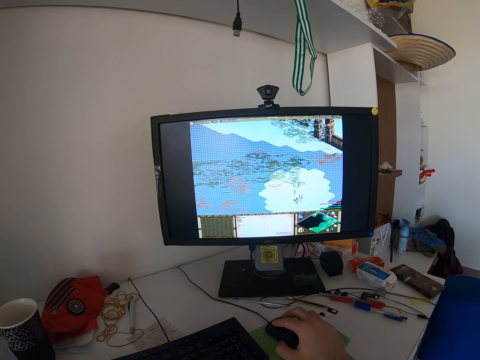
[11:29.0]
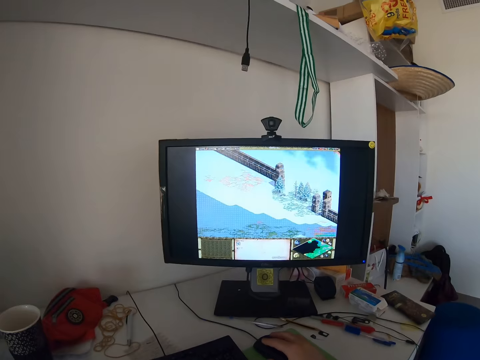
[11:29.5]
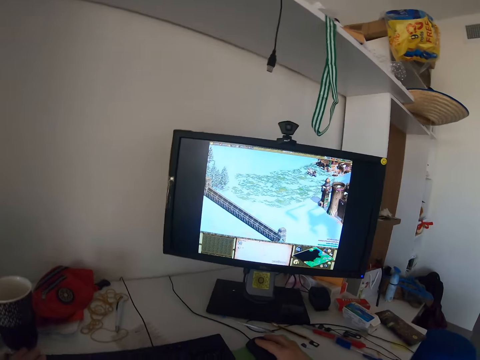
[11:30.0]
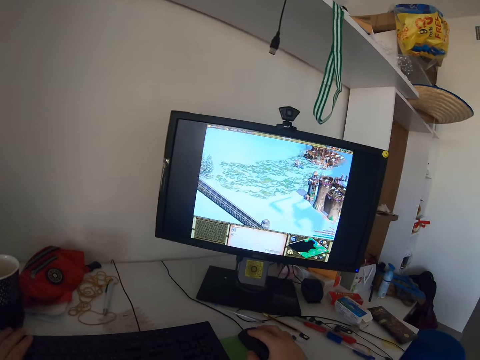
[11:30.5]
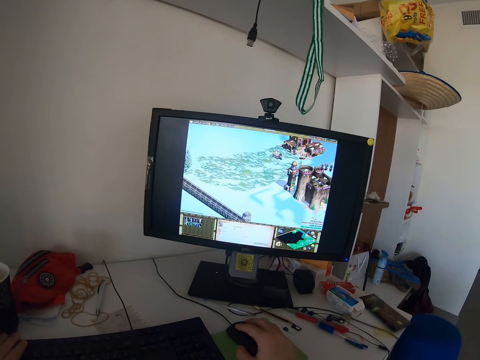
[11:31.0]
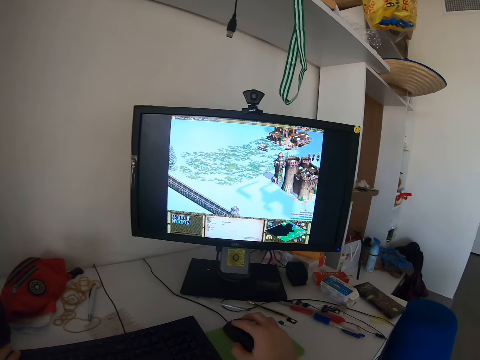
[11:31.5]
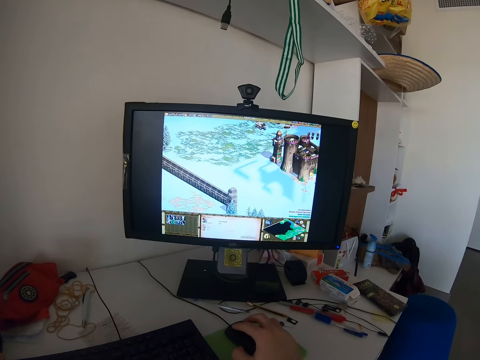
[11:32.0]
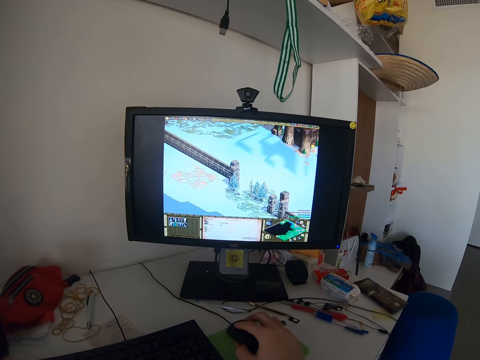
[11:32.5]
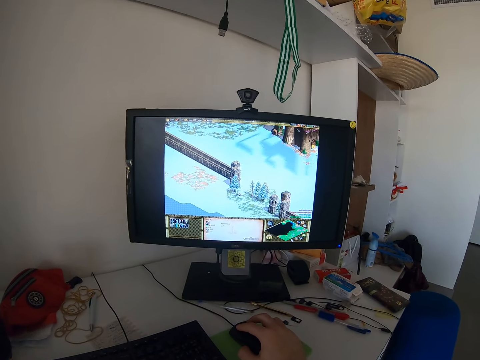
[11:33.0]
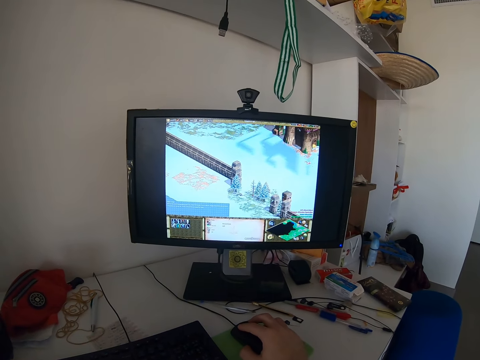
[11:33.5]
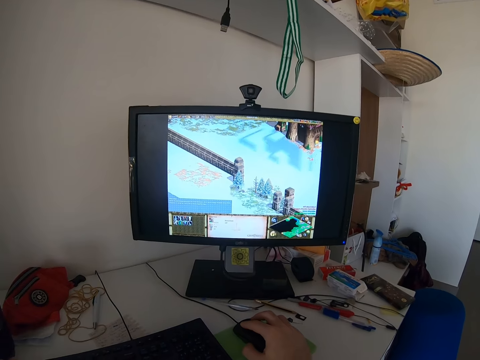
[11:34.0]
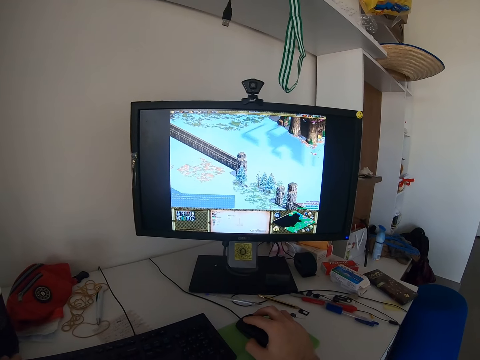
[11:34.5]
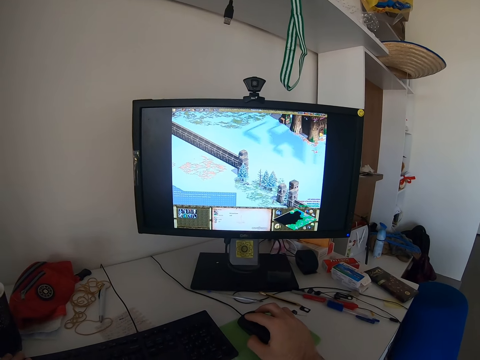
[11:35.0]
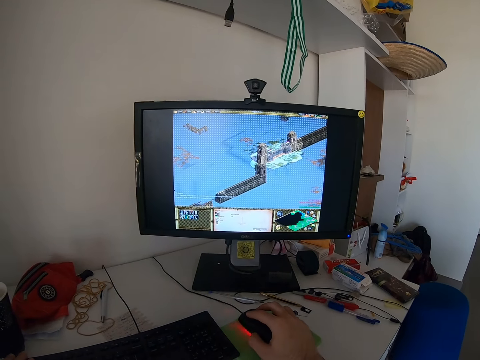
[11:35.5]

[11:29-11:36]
The camera wearer plays a video game with a keyboard using his left hand.

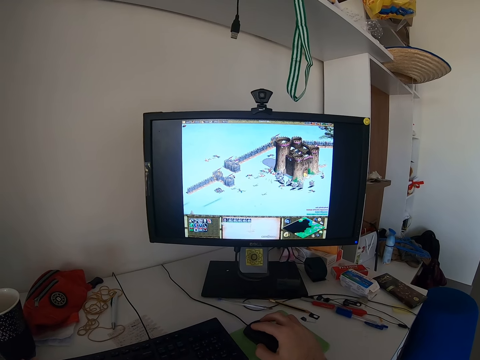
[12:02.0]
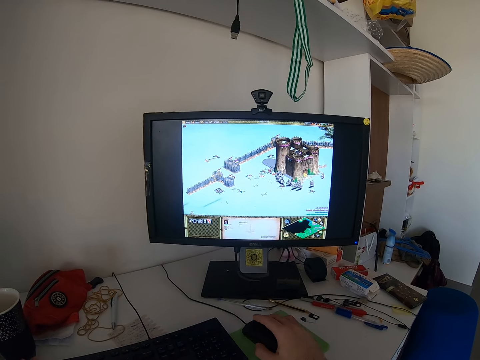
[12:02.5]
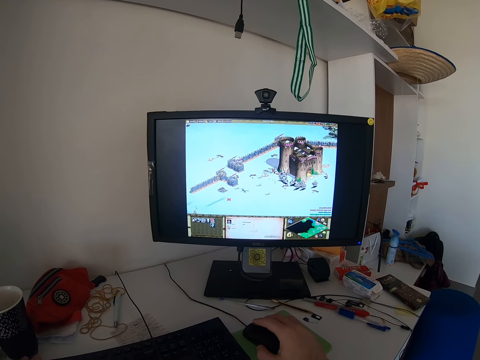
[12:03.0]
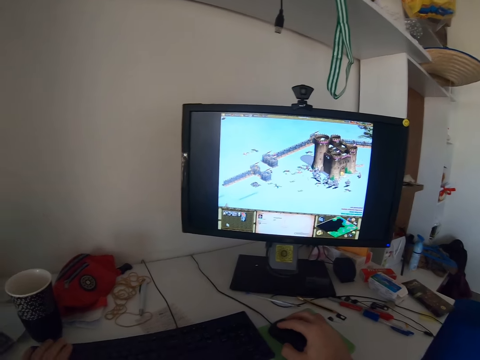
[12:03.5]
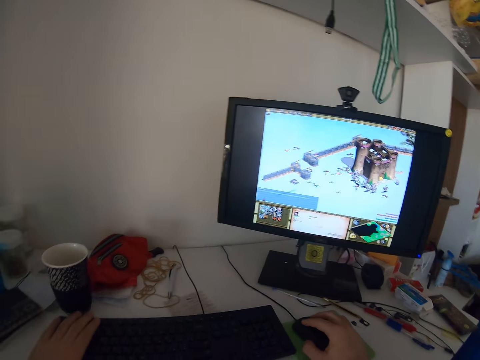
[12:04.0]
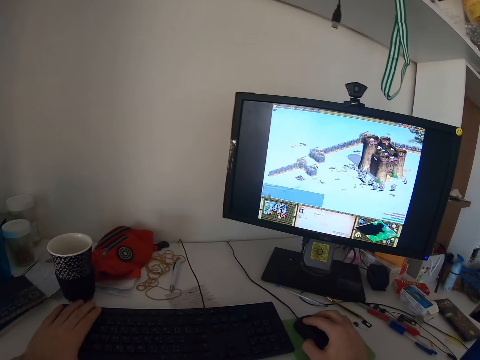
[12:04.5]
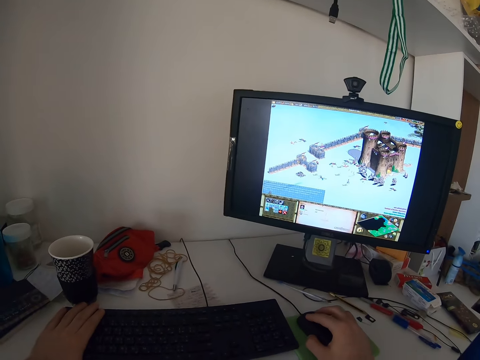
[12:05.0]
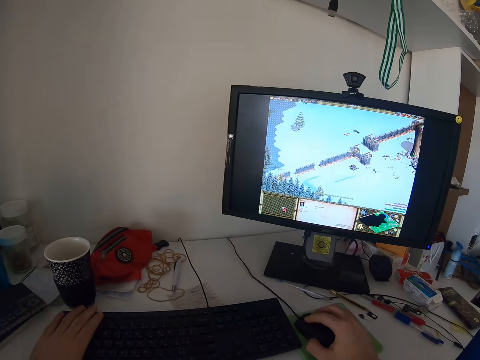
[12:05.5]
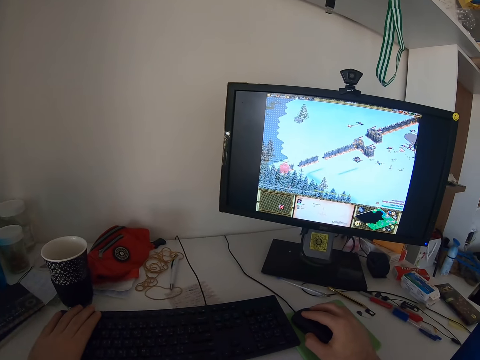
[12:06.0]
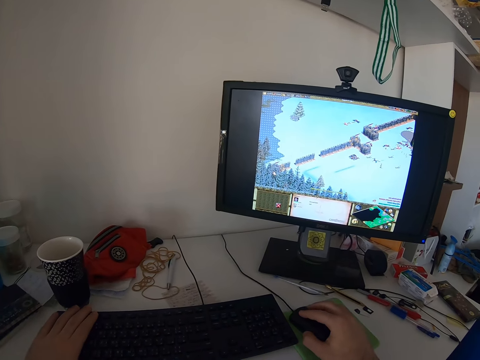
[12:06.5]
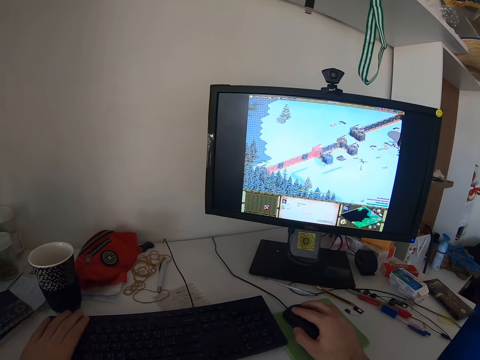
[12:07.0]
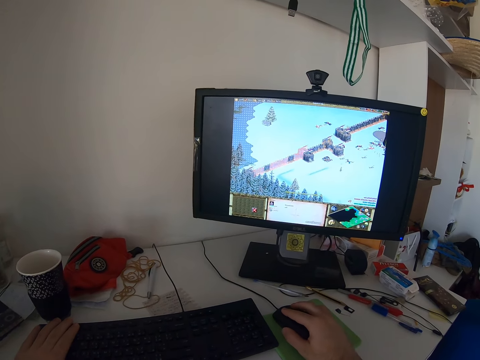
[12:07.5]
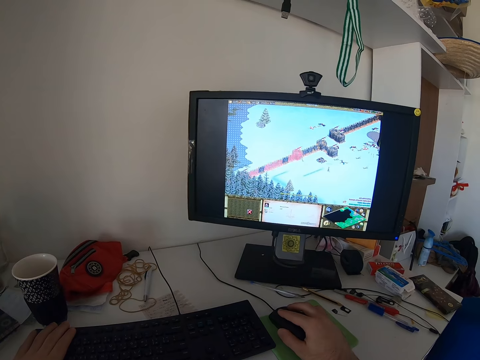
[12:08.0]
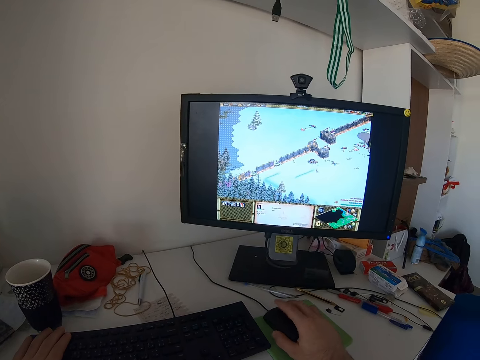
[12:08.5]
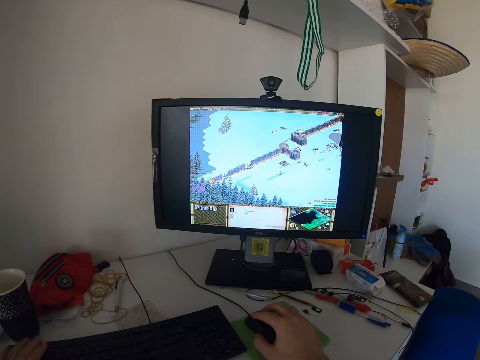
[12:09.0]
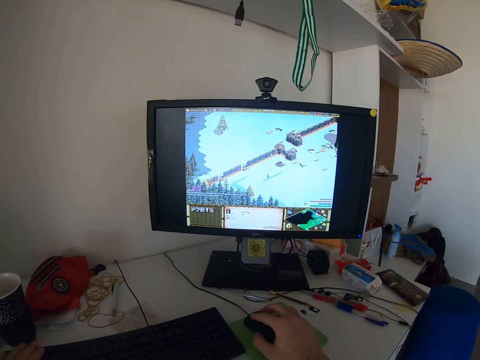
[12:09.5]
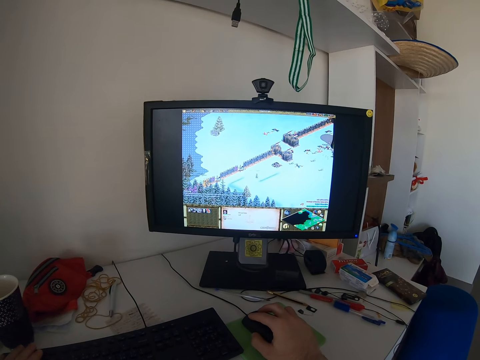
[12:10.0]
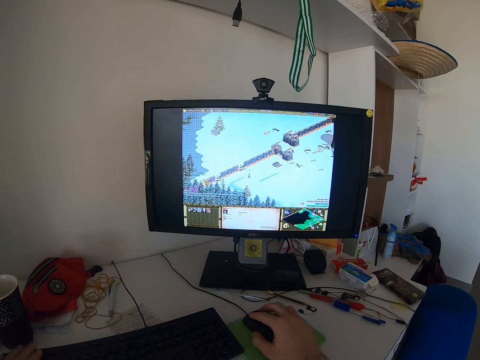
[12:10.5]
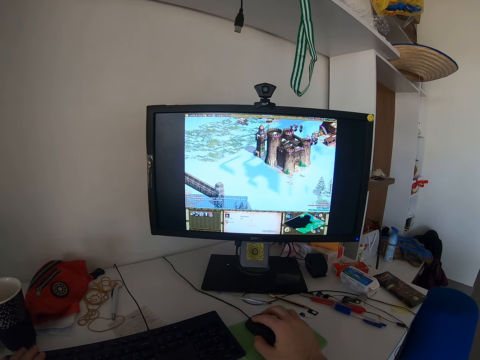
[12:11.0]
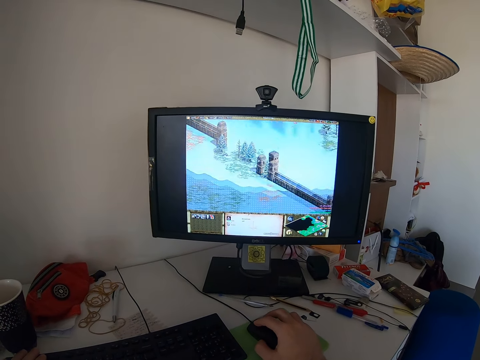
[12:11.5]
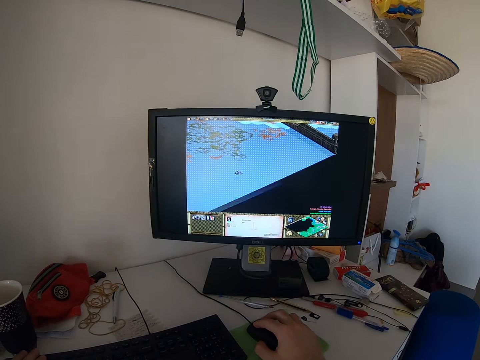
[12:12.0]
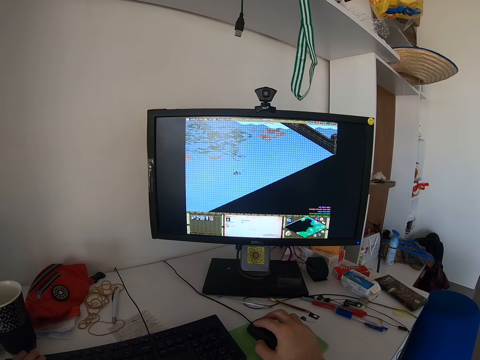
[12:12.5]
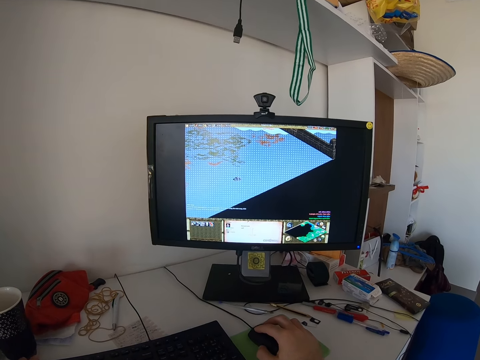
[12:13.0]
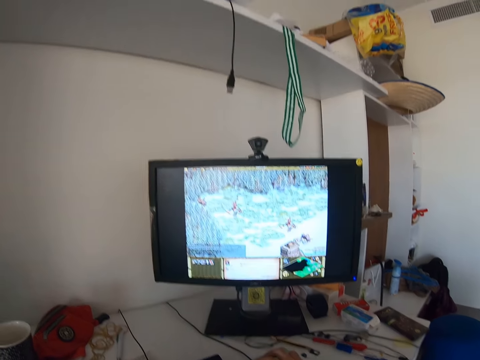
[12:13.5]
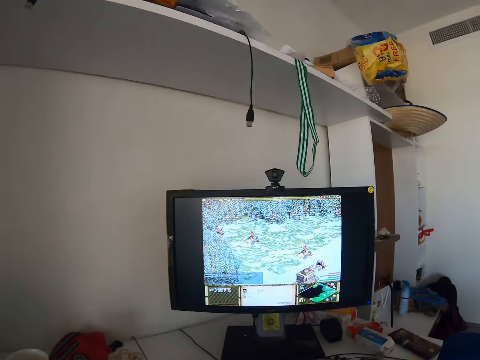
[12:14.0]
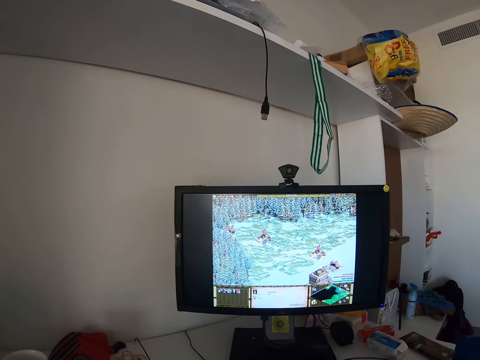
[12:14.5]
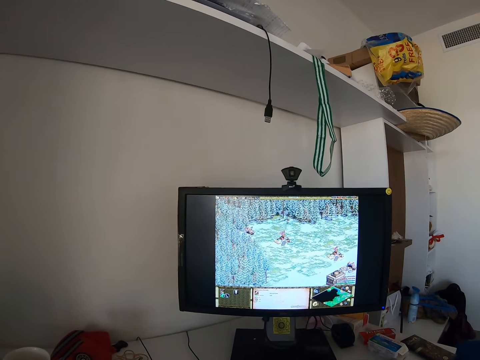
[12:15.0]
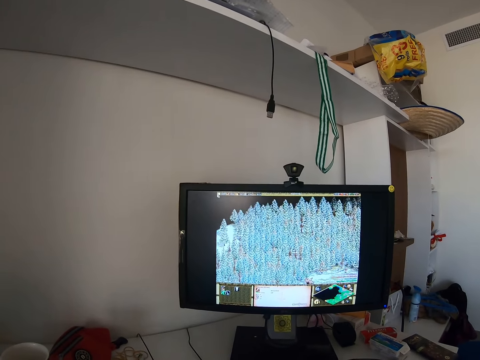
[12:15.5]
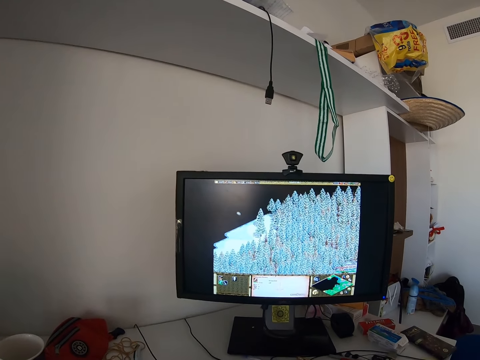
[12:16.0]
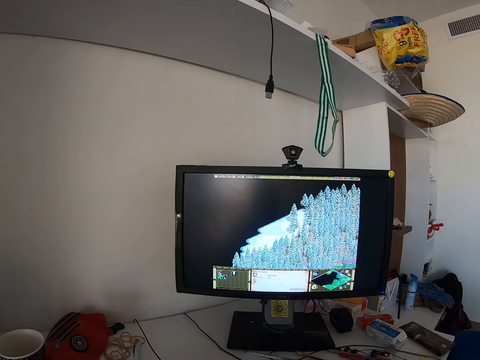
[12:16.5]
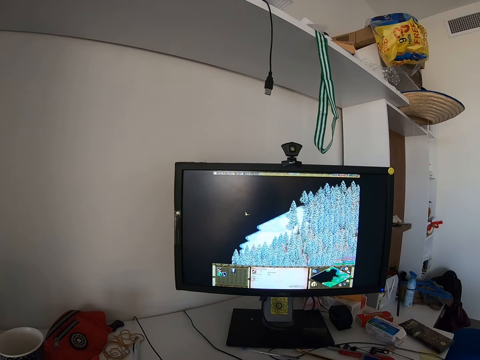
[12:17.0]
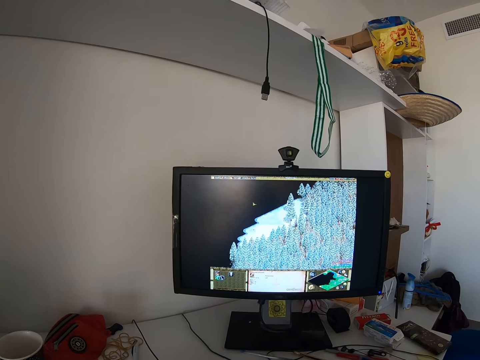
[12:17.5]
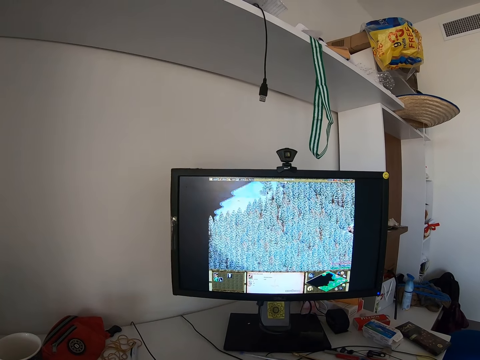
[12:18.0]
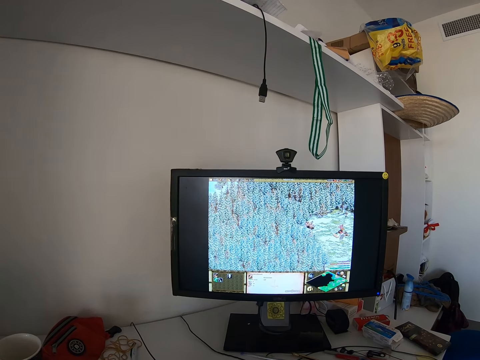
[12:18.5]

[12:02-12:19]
The camera wearer holds the keyboard. They look at the monitor.
